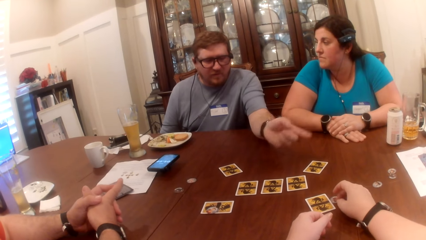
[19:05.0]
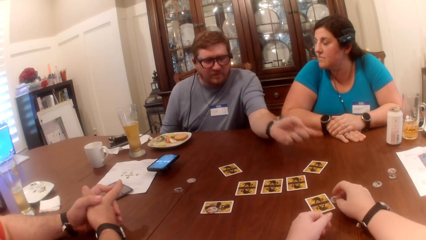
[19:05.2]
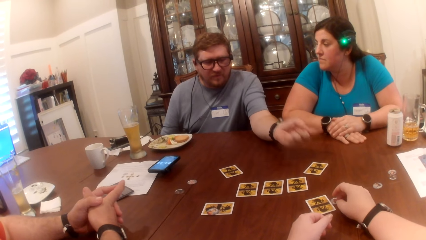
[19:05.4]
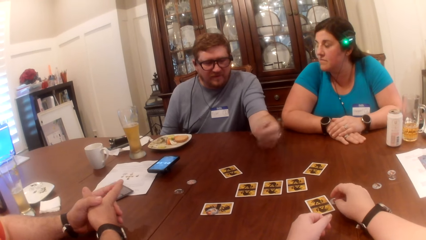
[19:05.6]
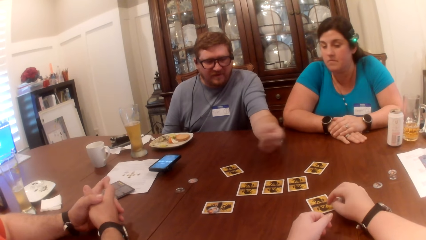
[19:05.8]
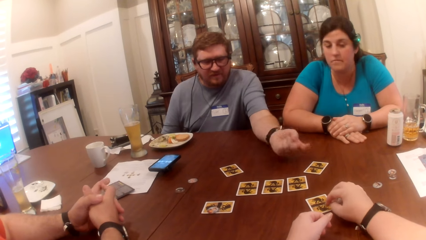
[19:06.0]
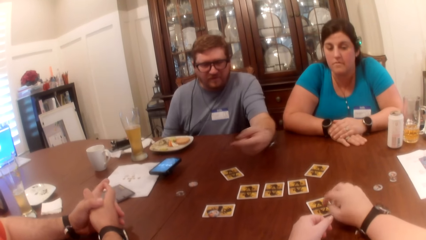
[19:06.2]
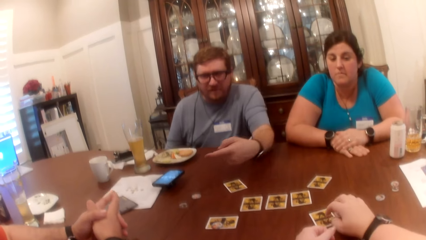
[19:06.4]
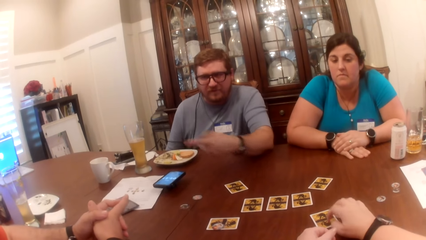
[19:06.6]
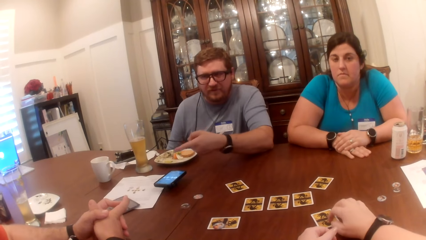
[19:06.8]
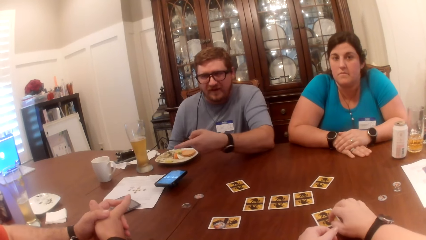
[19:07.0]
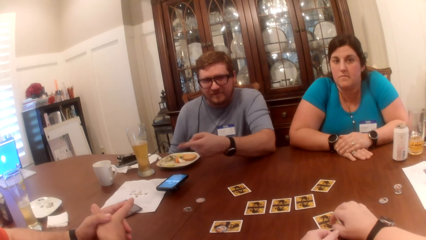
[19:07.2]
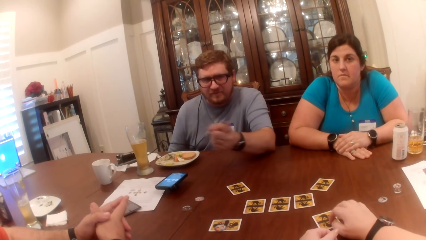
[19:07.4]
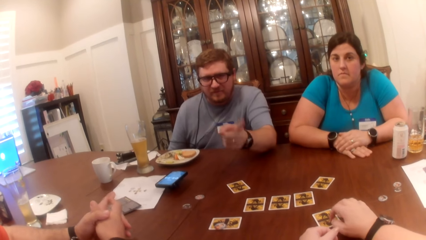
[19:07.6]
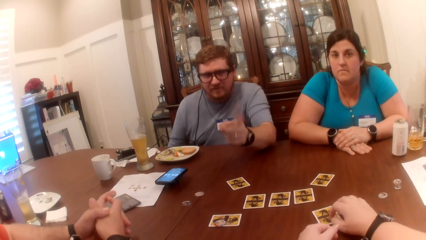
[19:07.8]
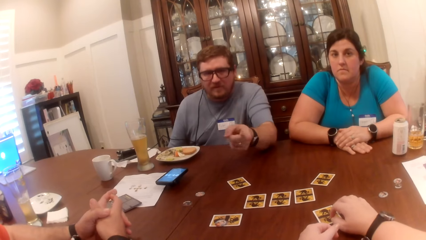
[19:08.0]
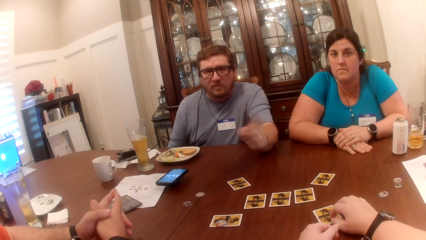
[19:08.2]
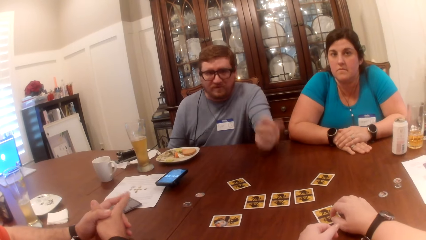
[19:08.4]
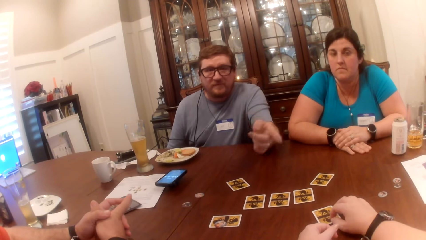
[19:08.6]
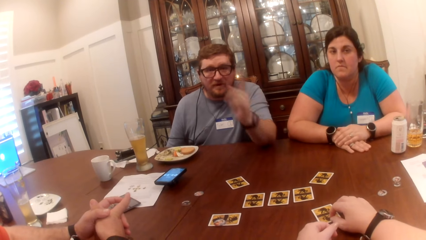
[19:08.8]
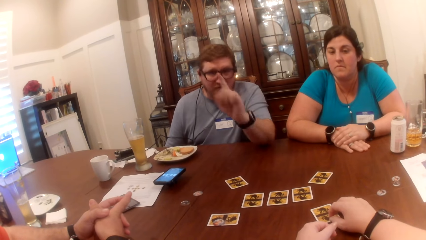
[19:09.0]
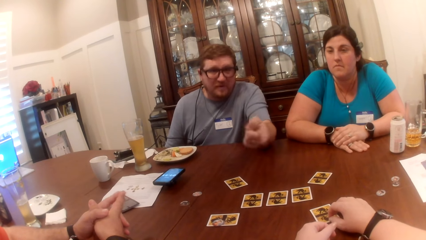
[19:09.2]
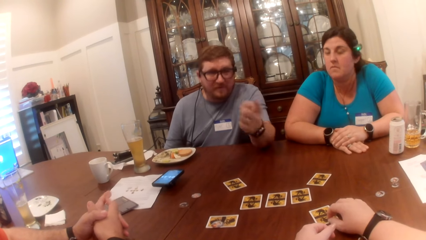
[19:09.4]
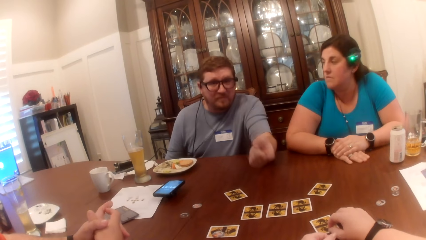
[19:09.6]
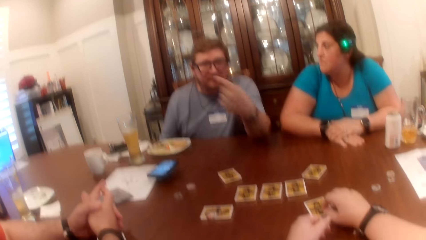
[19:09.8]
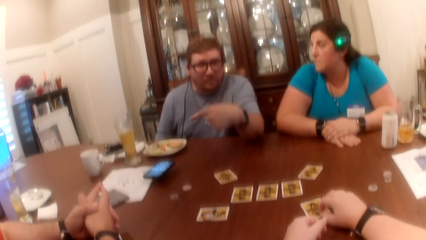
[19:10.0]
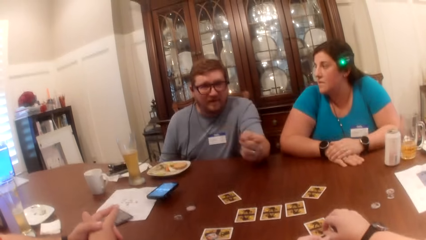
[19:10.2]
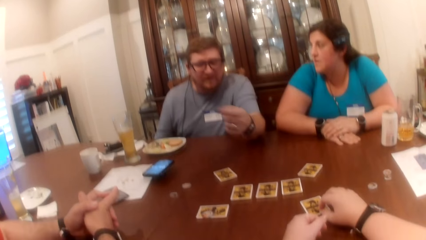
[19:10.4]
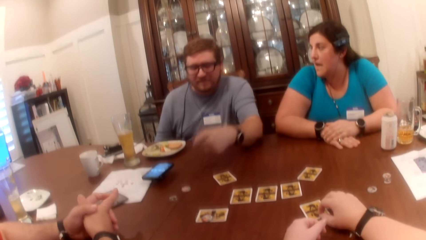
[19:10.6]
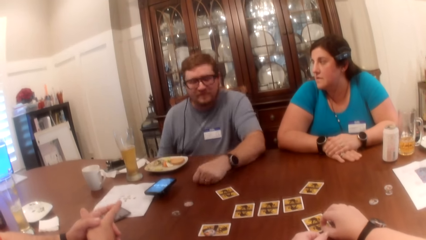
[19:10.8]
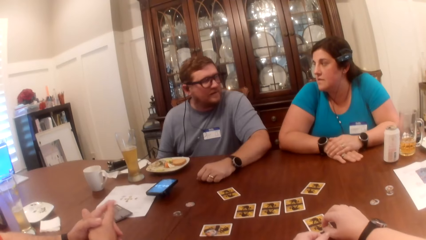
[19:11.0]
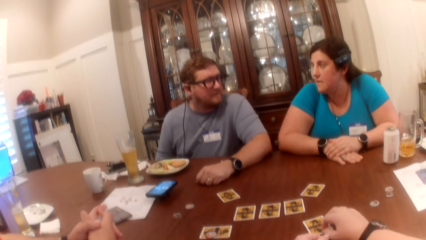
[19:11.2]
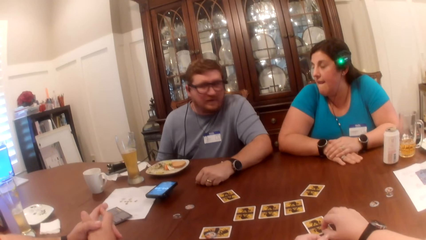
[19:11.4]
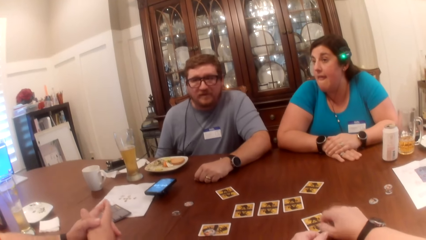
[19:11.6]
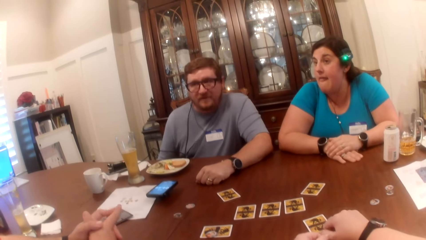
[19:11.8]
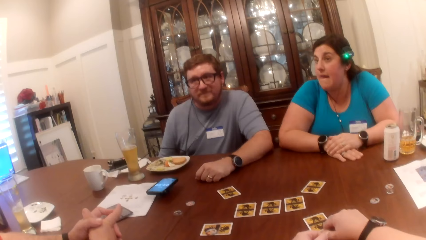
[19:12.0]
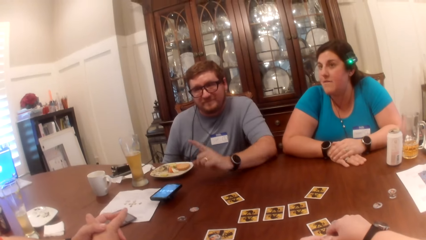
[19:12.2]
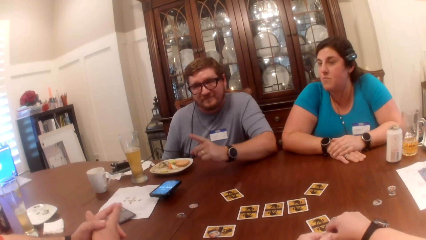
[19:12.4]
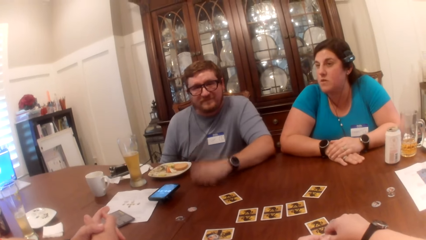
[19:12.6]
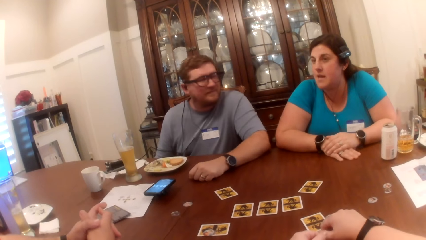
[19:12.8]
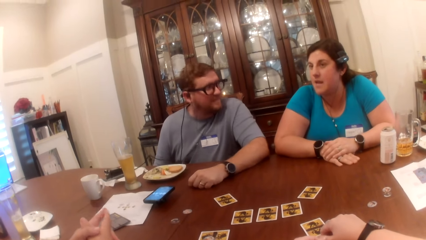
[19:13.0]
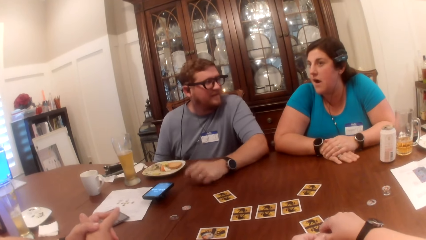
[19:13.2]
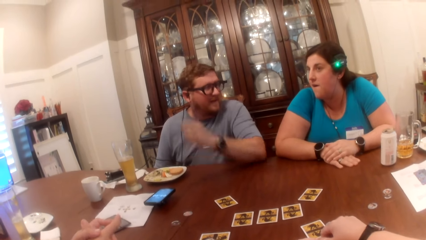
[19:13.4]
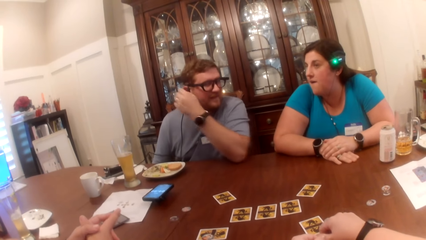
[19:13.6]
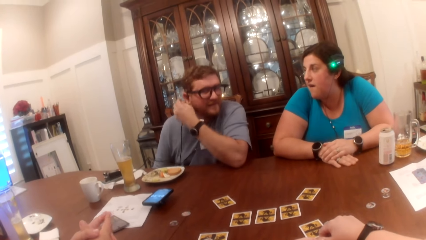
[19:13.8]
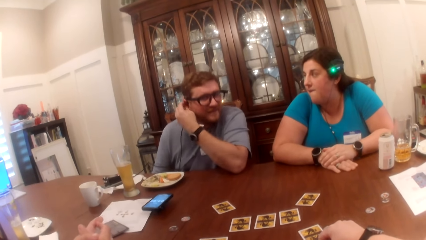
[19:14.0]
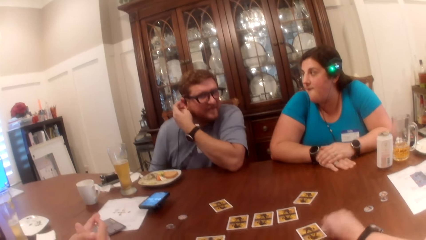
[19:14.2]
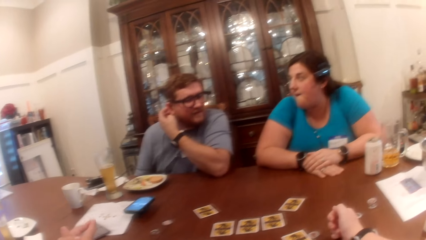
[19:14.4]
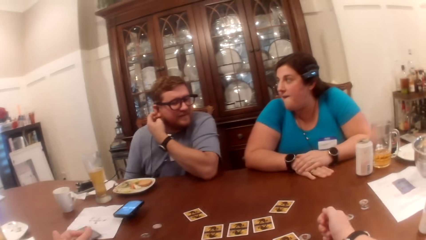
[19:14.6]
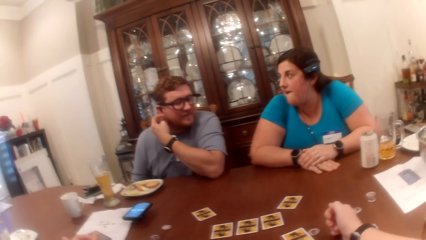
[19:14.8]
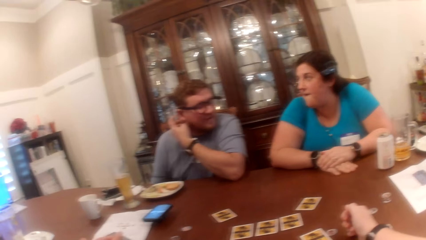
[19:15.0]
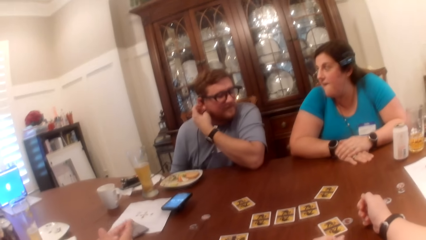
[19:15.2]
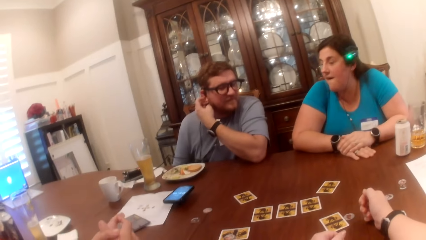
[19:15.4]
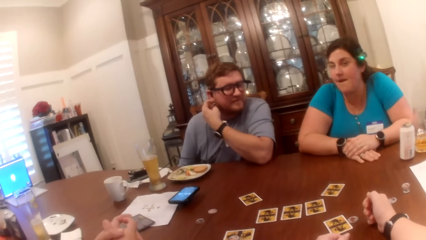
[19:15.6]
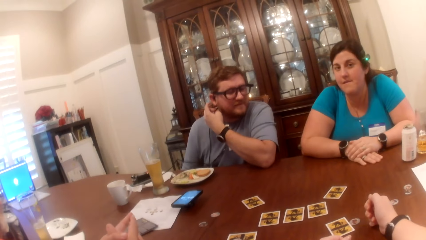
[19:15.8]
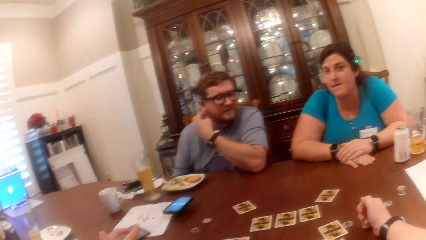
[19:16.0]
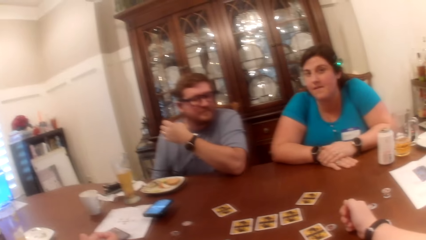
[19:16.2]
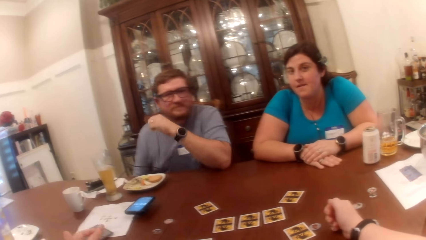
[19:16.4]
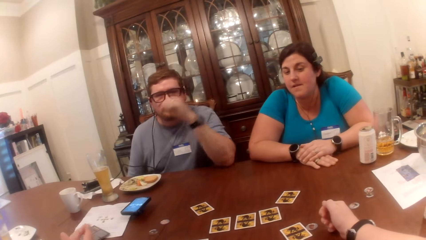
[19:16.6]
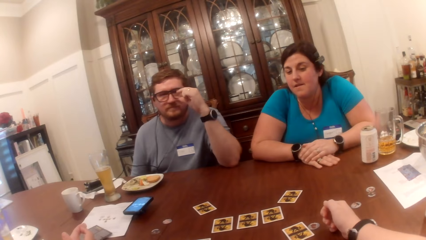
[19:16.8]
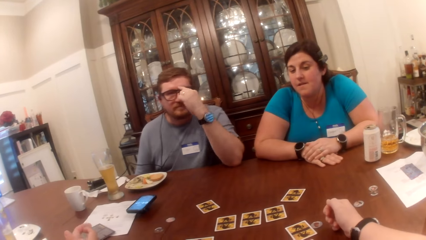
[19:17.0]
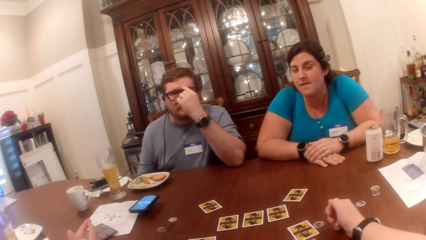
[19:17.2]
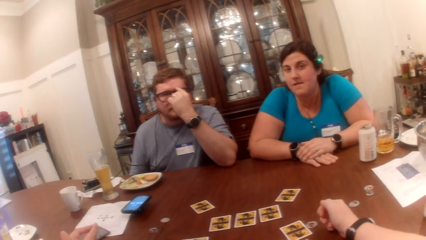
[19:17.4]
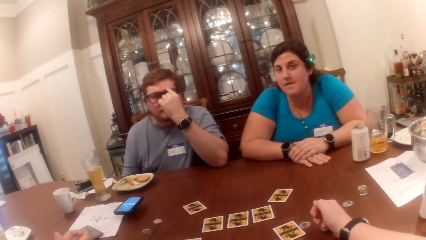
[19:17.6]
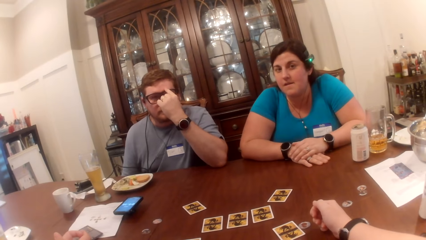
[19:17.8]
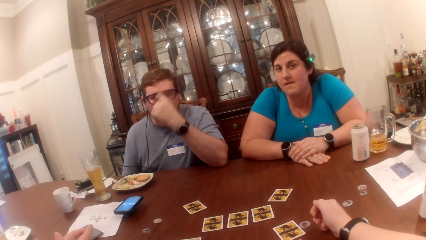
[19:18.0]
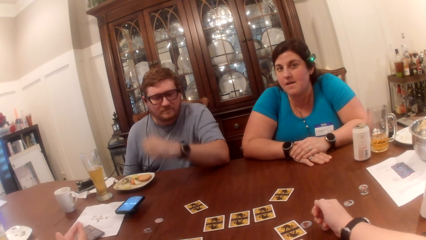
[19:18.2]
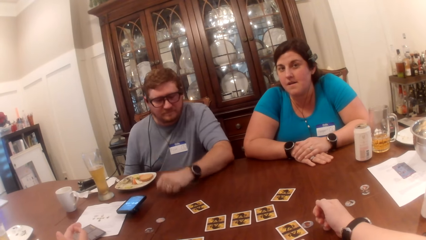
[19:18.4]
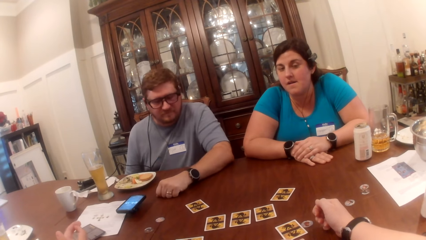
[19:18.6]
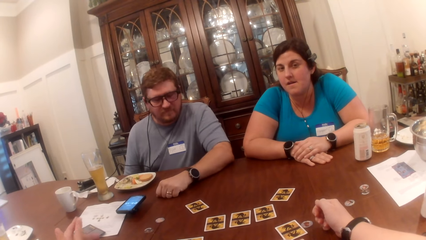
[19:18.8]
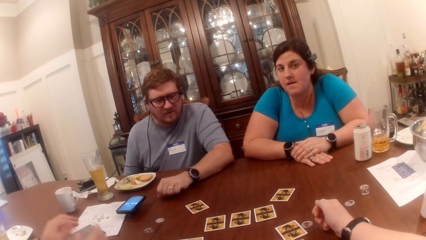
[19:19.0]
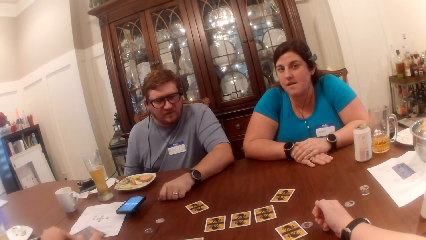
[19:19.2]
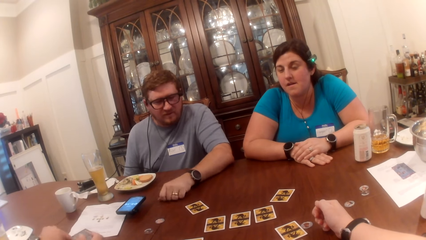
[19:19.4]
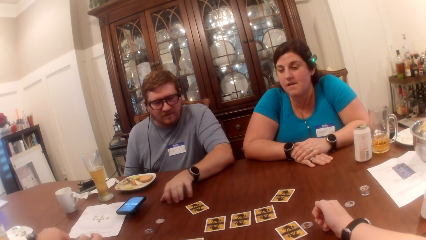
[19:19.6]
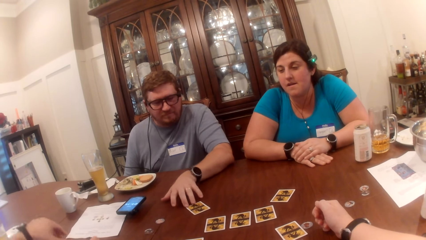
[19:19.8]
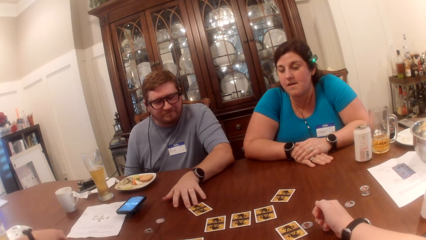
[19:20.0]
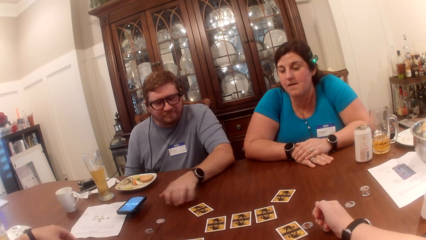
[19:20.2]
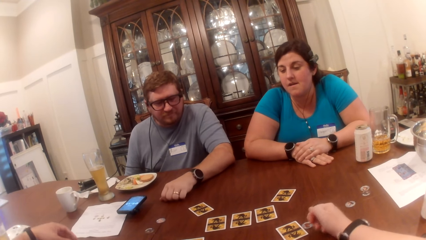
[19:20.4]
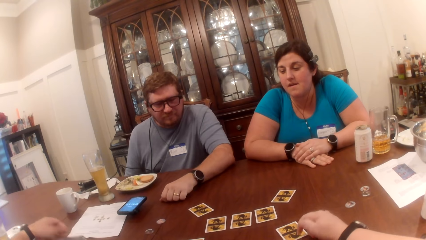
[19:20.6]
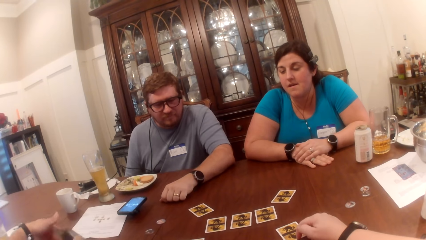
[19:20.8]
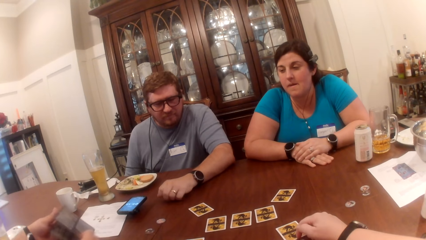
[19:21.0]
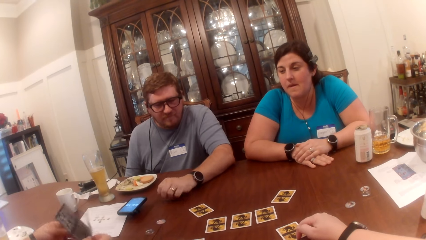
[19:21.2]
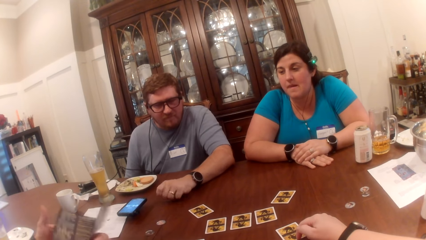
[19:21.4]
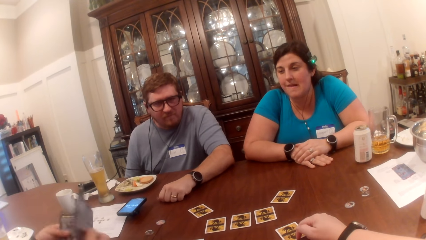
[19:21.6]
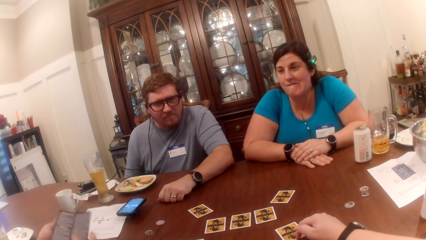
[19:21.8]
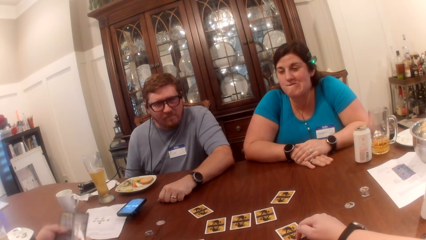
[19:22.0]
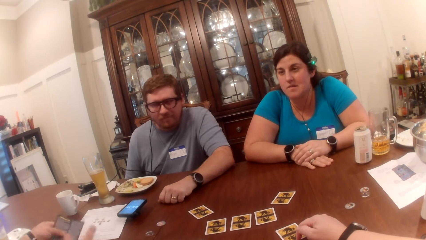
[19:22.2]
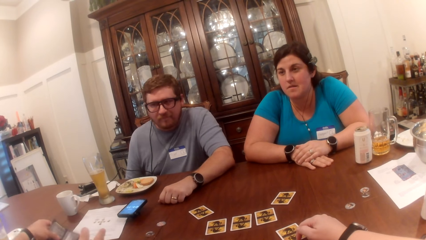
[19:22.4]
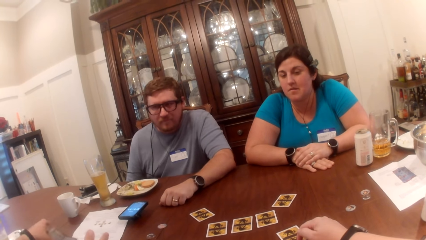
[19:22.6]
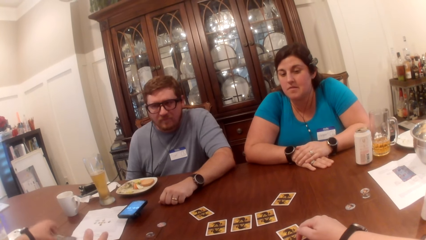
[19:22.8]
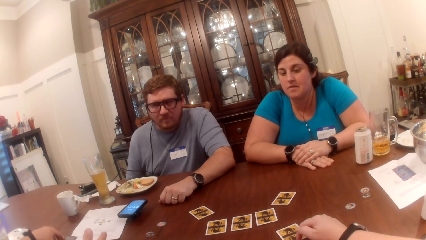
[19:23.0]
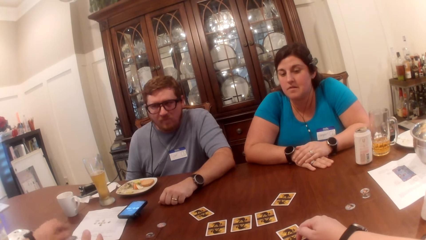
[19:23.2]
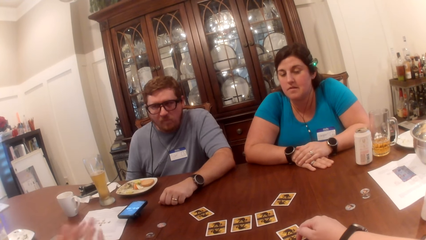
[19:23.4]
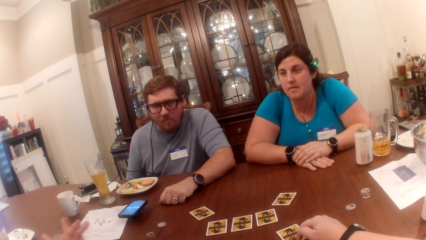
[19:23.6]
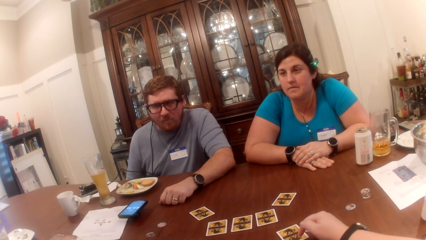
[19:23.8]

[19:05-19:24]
The camera wearer places her right hand on the token. She taps a card with her right hand. A man gestures at another man. The first man gestures at the camera wearer. He places his left hand on the table. The camera wearer moves a coin with her right hand. The first man points his left hand at the other man. He scratches his right ear with his left hand. He adjusts a cable with his left hand. A woman looks at the camera wearer. The first man adjusts his pair of glasses with his left hand. He places his left hand on the table. The other man picks up the game guideline or brochure from the table in both hands. The first man shoves a card on the table with his left hand. The other man opens the brochure and closes the brochure. He drops the game guideline on the table with his left hand.
